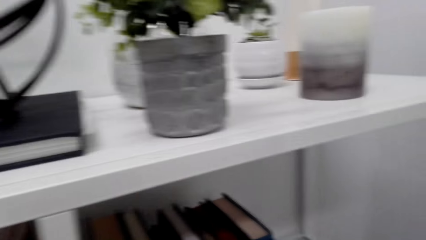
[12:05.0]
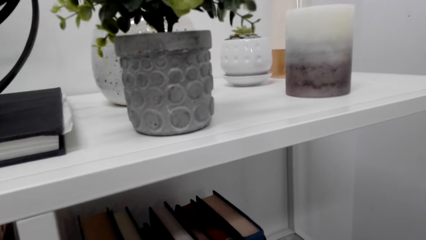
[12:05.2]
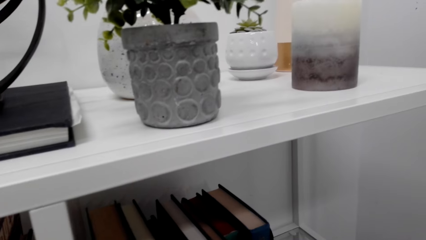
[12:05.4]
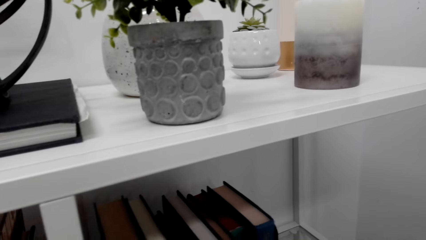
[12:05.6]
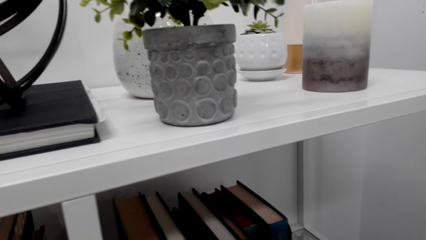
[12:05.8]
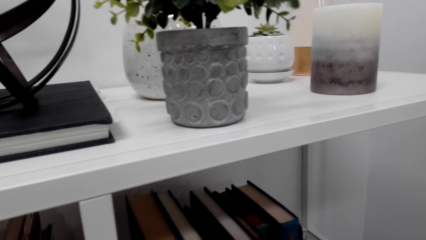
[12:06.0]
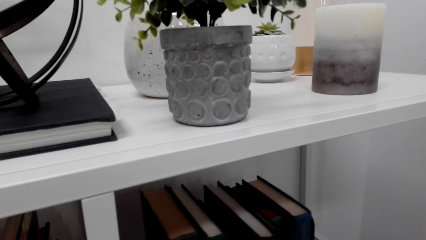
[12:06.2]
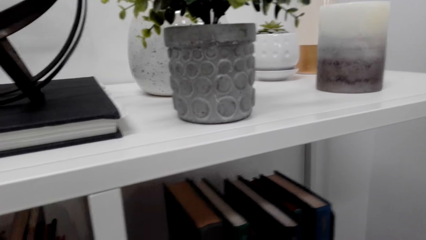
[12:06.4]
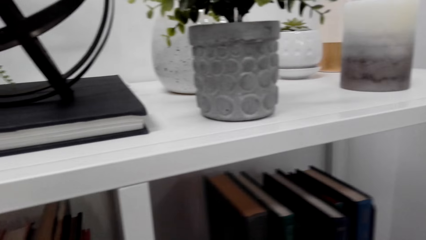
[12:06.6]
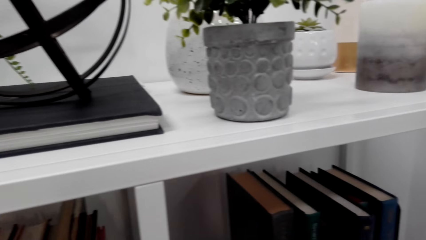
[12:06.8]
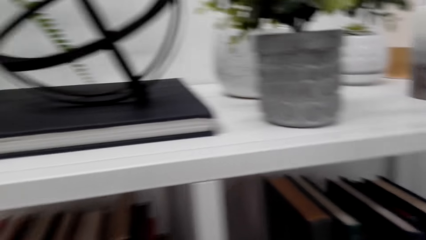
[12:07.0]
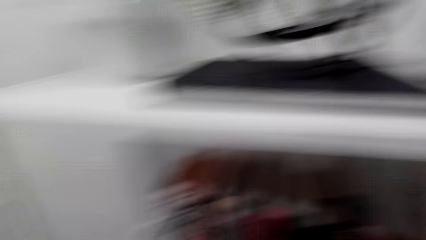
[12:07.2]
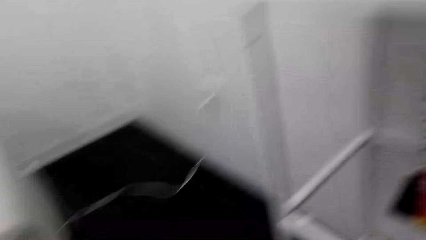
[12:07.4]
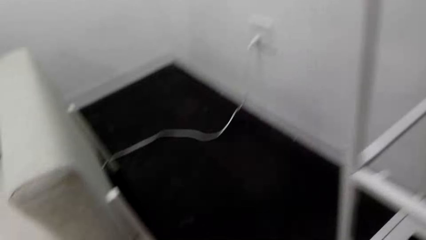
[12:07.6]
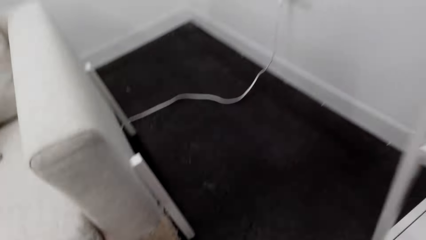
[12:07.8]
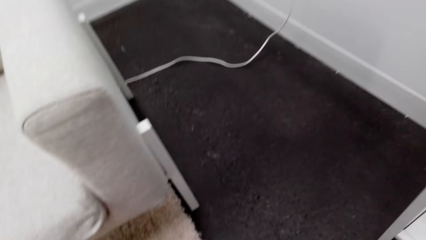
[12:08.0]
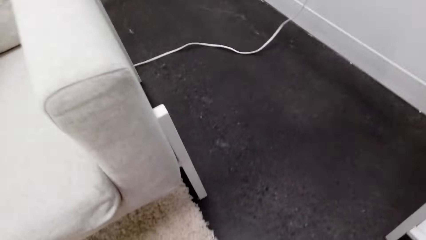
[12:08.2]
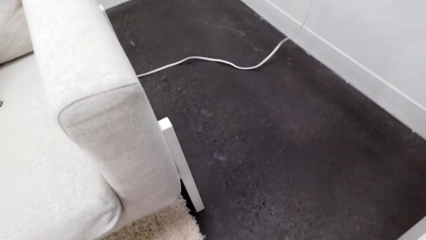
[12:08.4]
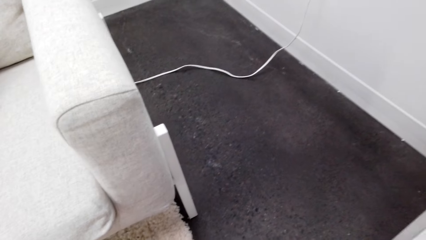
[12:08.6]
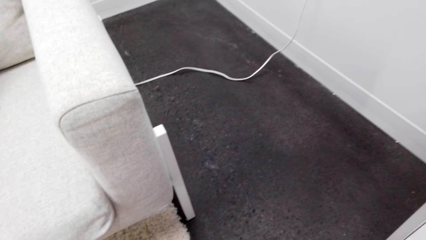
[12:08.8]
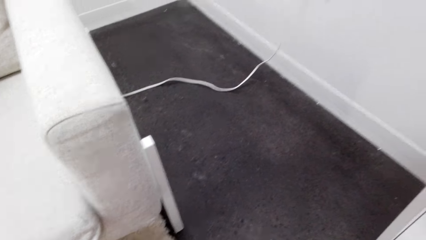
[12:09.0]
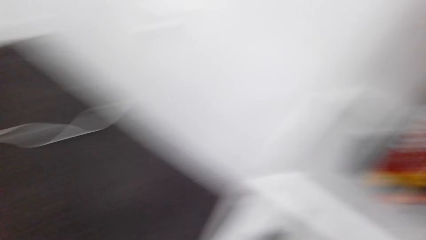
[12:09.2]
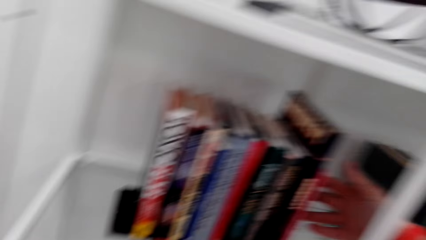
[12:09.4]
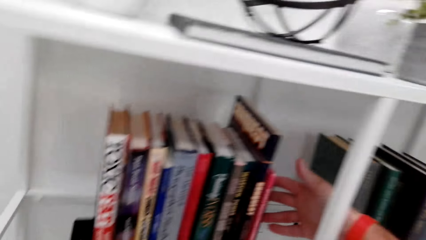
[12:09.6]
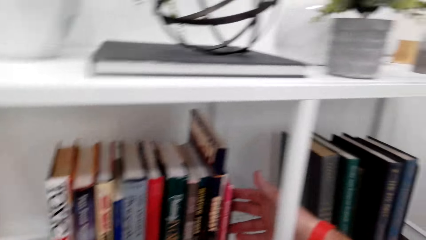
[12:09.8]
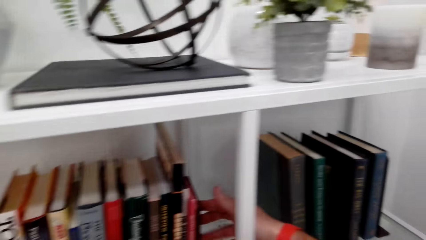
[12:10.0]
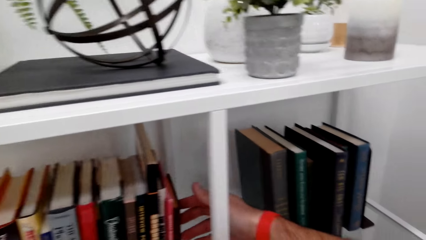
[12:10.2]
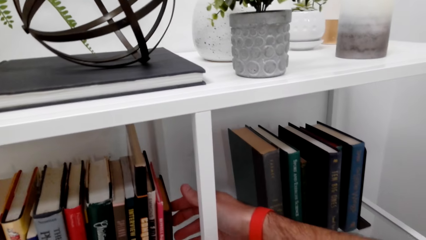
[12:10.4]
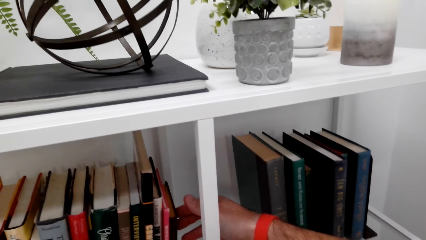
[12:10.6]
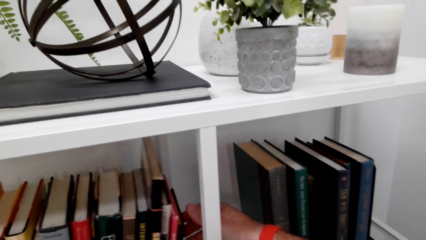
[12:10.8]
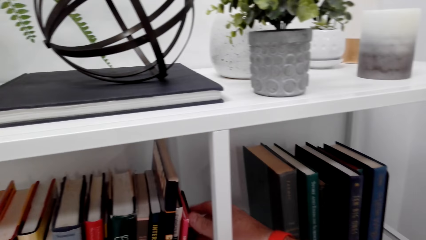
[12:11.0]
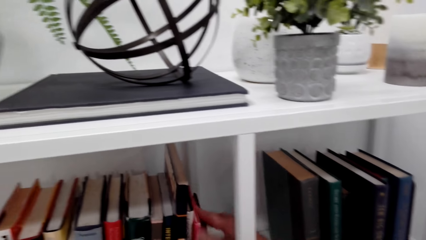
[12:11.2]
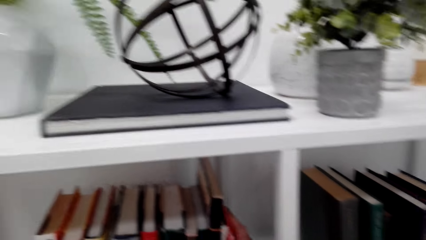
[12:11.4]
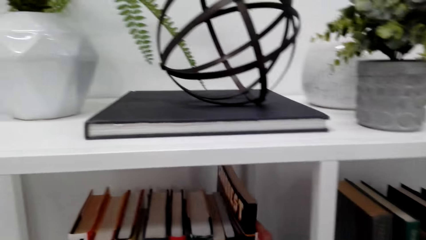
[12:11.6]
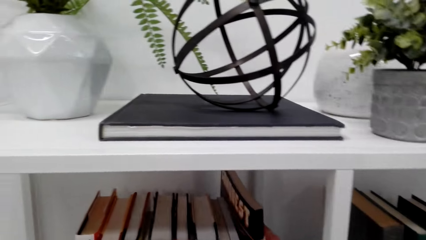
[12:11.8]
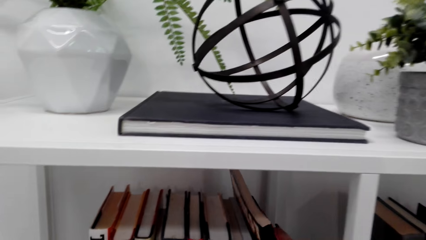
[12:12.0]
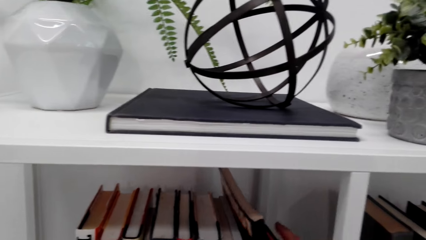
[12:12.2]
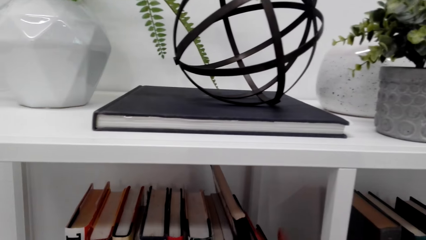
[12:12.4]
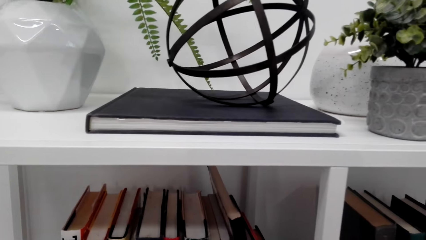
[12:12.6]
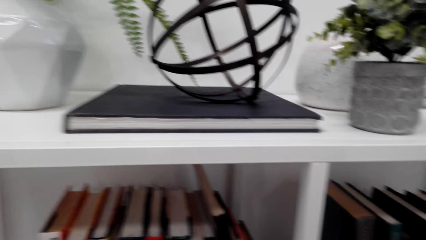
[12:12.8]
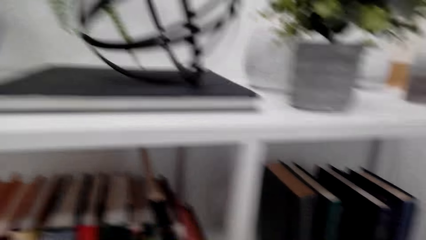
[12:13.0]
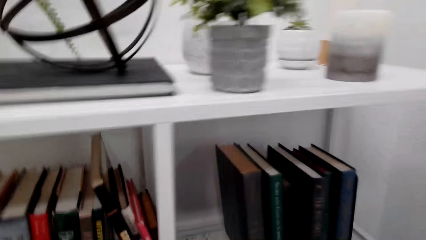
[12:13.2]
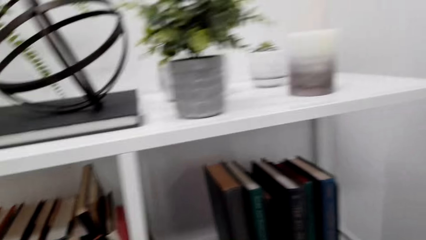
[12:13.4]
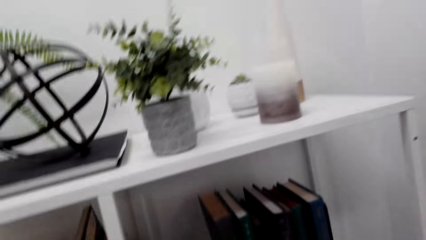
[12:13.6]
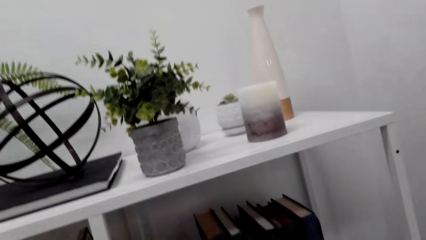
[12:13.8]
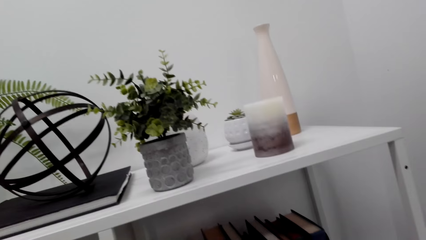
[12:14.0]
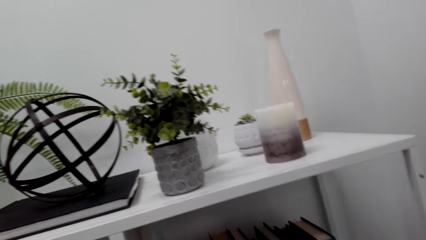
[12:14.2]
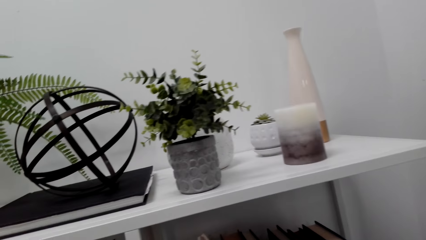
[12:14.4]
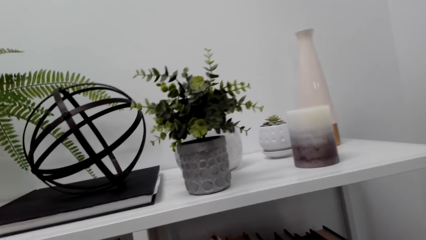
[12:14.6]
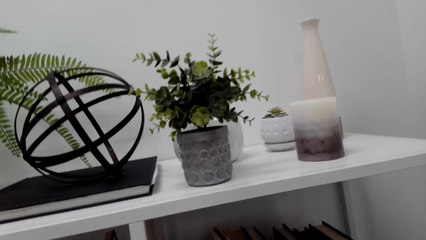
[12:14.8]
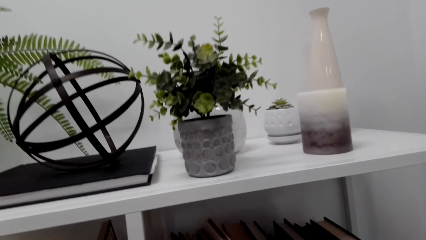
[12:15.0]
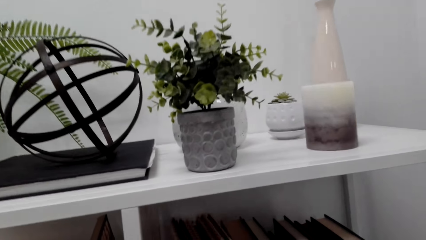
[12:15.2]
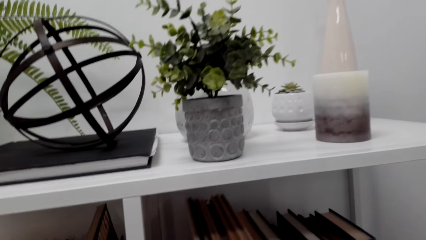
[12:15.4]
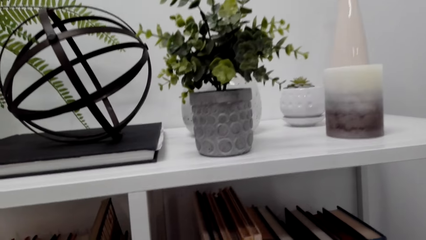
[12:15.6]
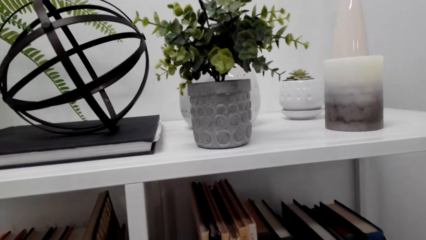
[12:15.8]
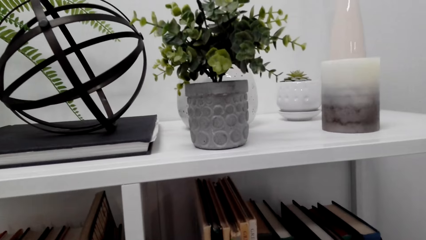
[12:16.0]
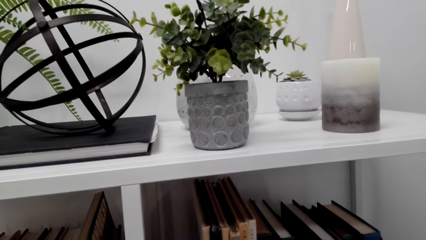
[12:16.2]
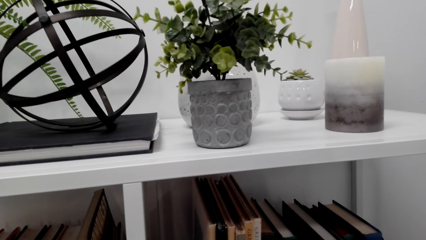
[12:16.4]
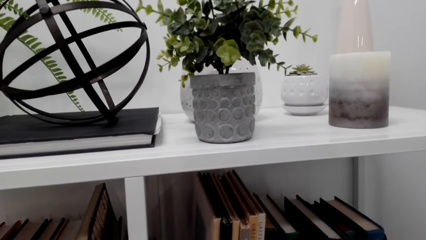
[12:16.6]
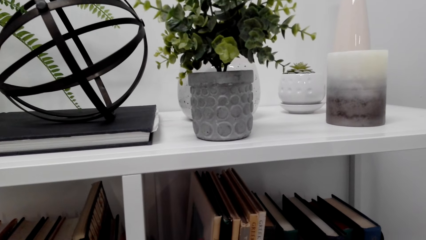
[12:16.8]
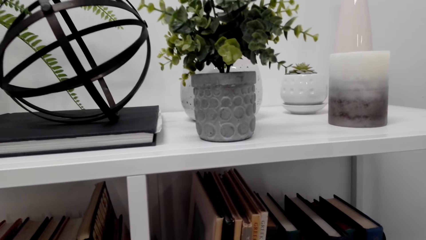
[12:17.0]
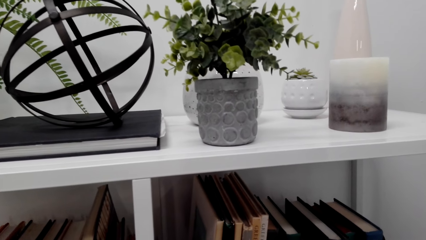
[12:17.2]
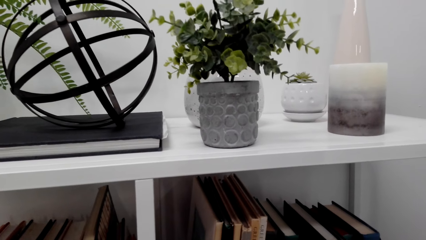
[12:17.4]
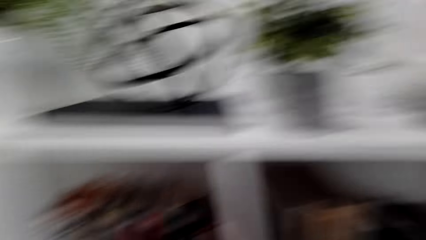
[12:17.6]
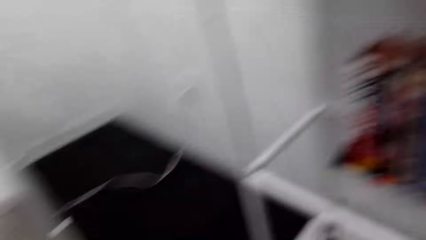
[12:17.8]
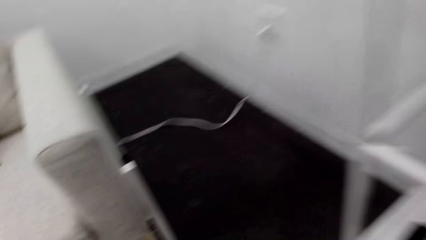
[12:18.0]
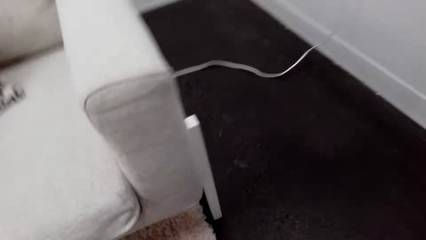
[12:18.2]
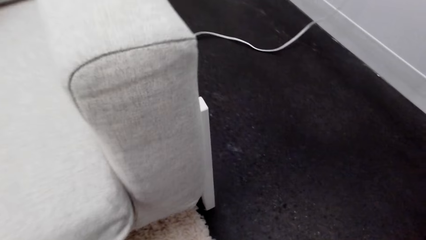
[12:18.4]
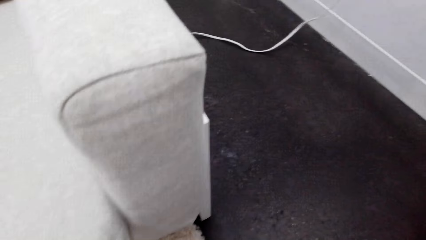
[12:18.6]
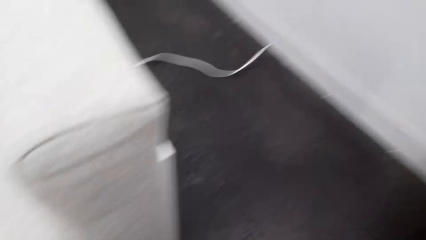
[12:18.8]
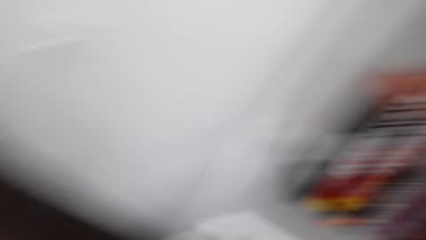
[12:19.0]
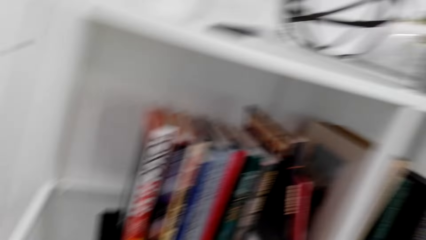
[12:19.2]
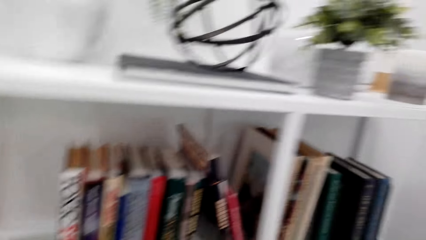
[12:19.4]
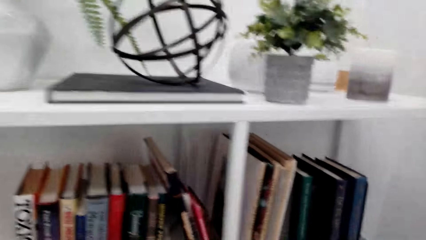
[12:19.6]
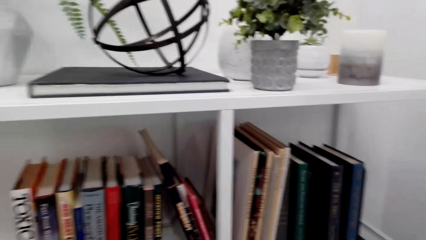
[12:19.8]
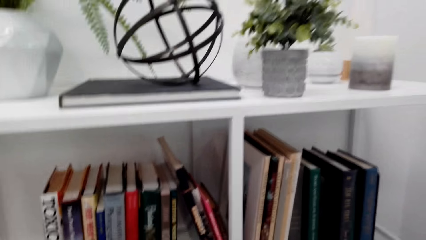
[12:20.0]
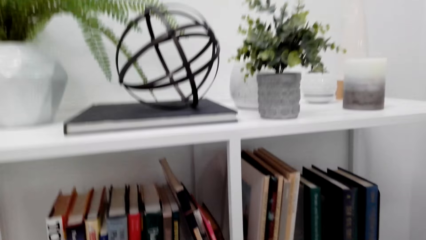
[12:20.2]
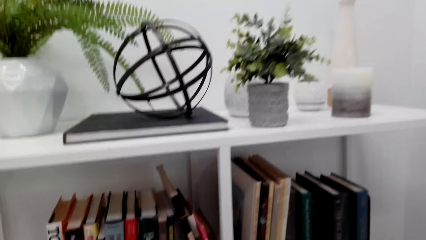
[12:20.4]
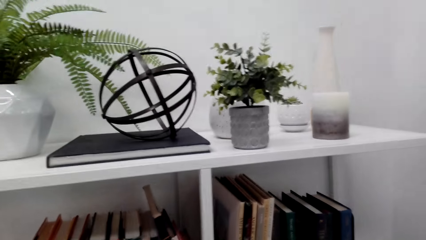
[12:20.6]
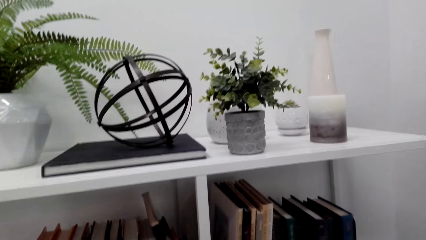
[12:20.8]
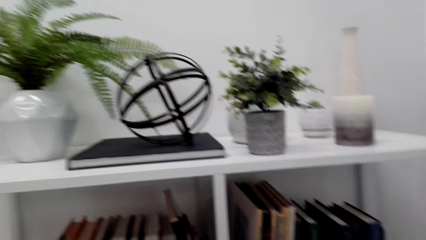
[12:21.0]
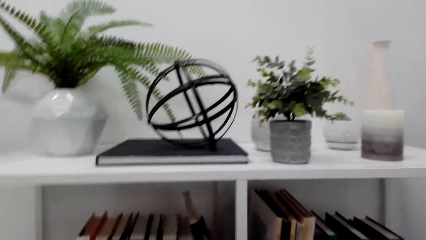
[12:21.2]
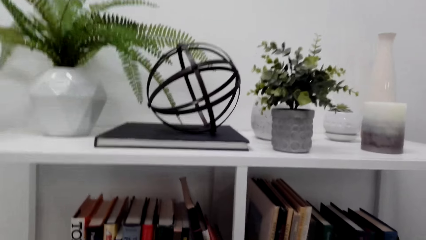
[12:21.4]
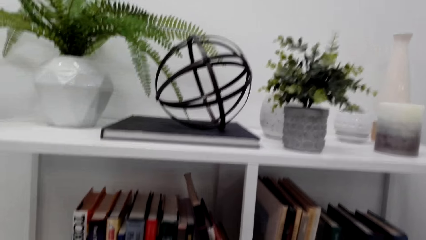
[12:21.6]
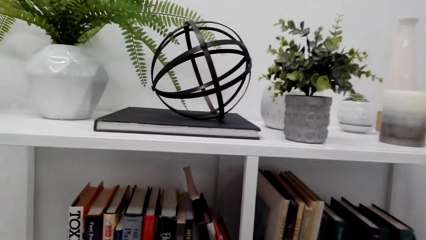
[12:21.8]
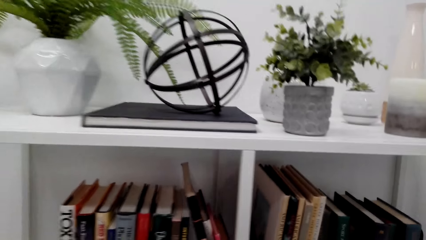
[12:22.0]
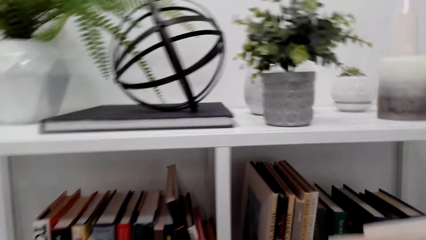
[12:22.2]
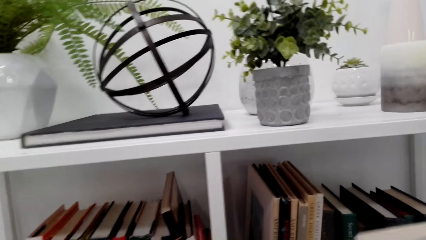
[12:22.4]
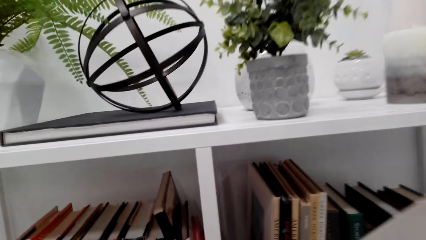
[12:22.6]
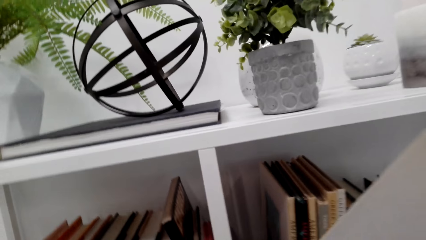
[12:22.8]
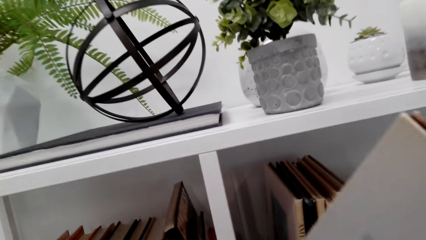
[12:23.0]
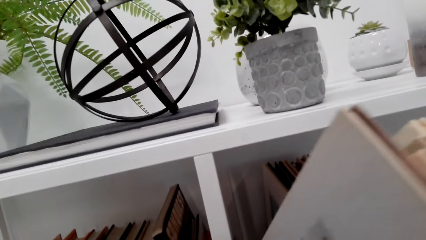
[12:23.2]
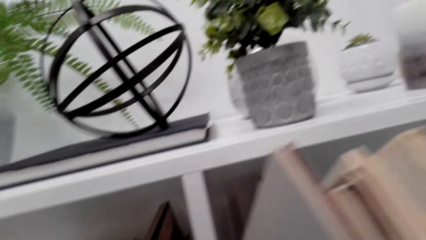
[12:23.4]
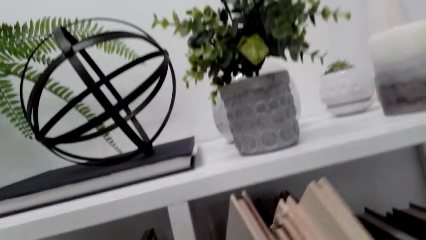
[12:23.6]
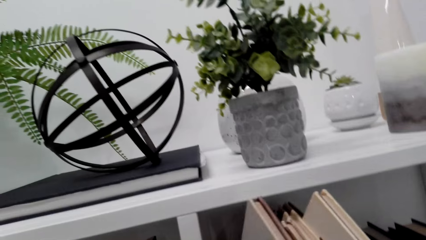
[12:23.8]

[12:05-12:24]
The camera wearer looks in front. They look down. They look in front.
